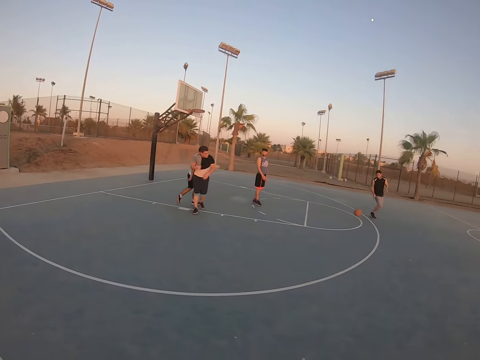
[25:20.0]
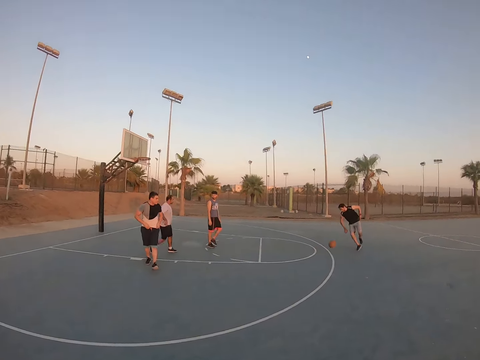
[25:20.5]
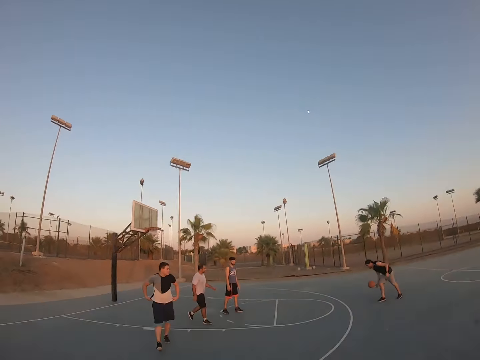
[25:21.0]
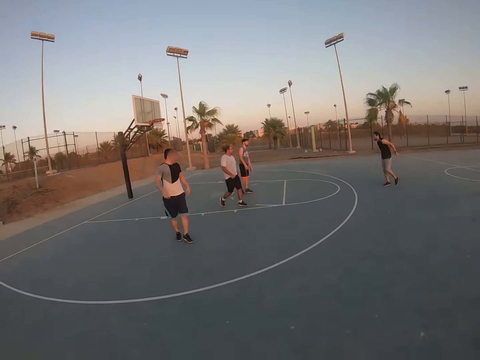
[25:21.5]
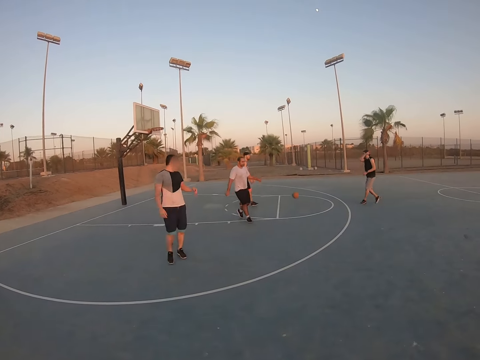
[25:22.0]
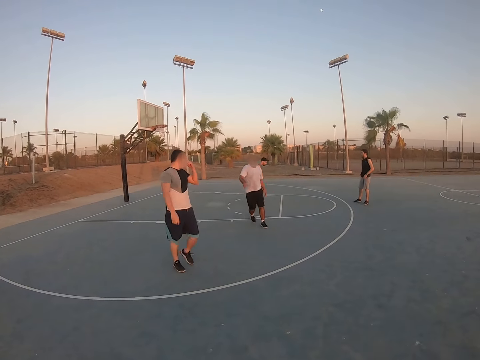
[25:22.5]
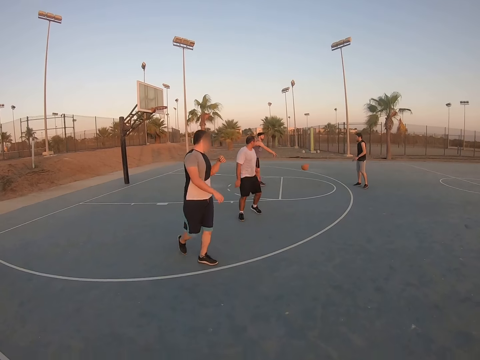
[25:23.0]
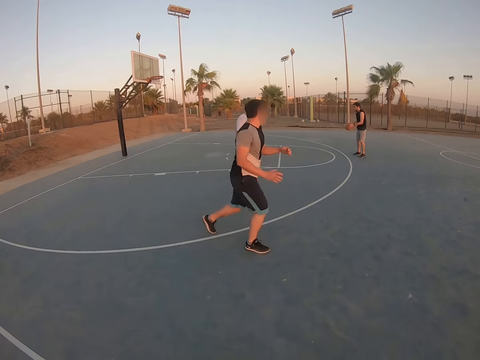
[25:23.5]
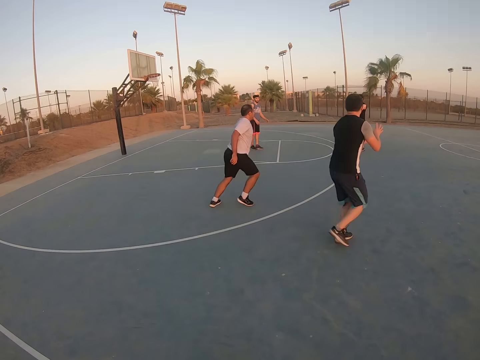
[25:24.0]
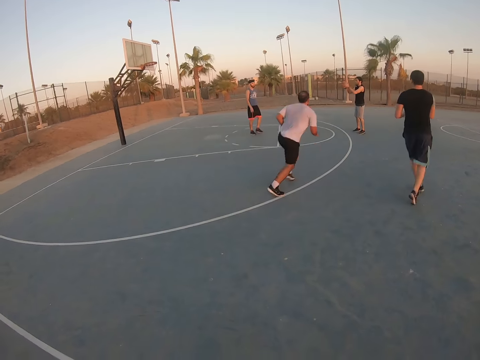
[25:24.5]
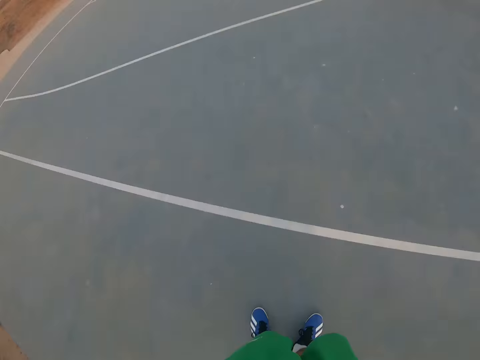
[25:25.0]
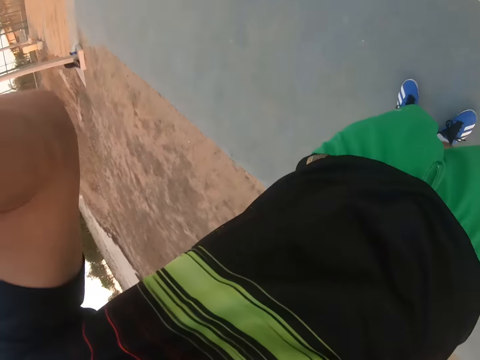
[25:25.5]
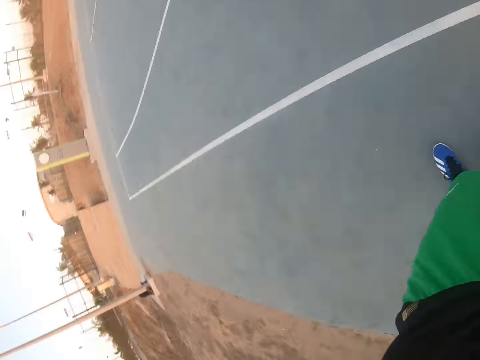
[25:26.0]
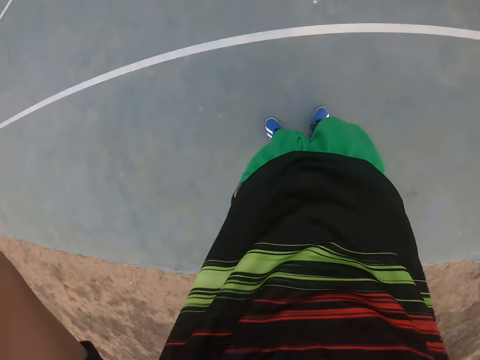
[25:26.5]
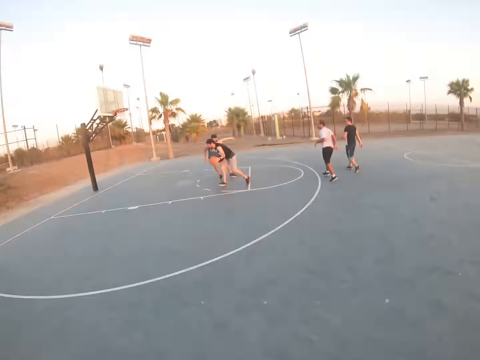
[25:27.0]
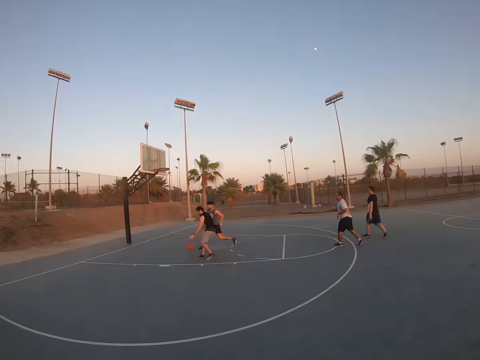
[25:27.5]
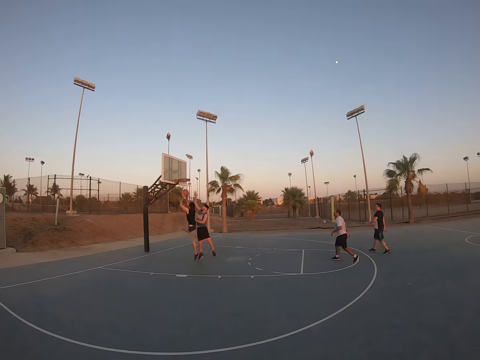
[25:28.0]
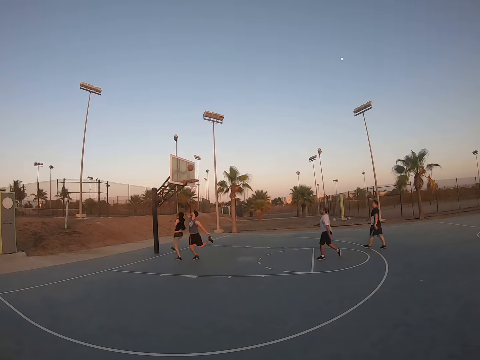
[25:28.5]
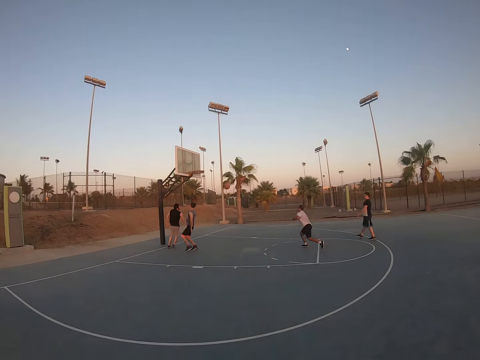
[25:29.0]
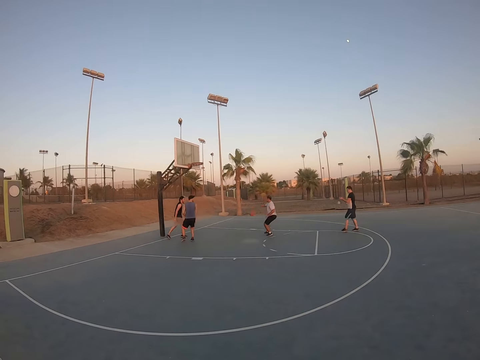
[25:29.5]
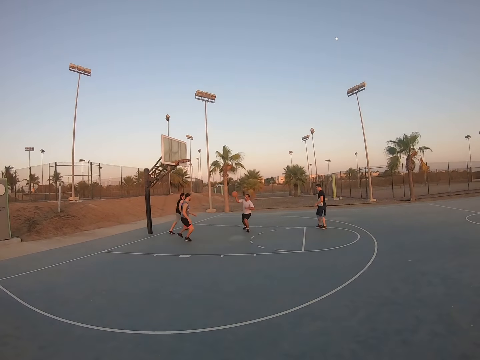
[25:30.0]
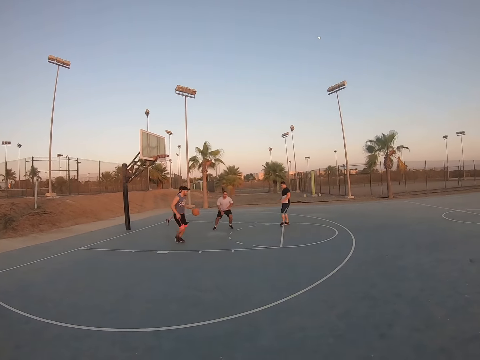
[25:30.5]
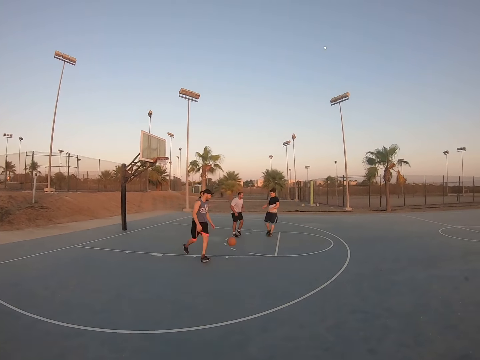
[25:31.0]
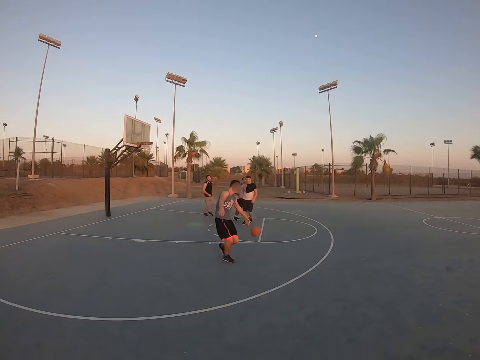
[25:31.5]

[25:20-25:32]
The camera wearer fixes his camera. A man and other men play basketball.

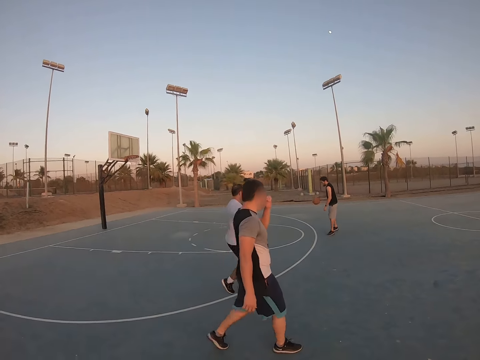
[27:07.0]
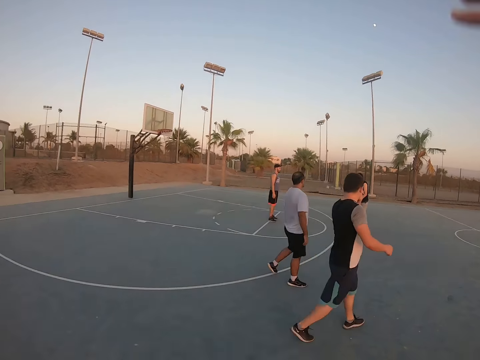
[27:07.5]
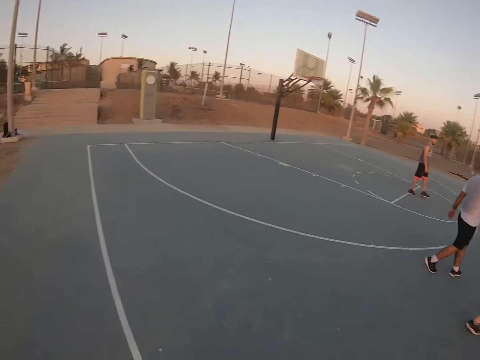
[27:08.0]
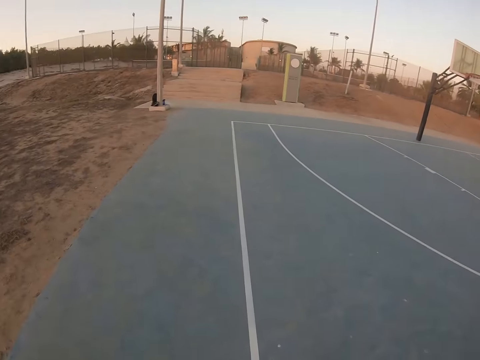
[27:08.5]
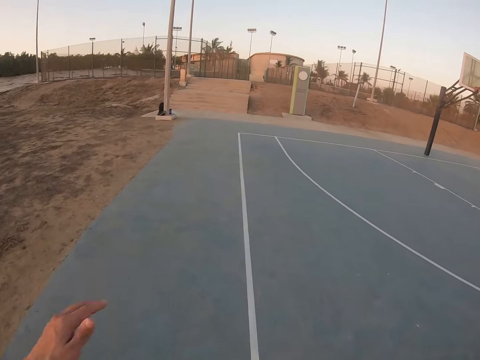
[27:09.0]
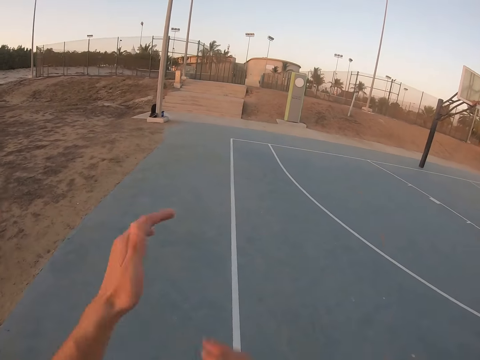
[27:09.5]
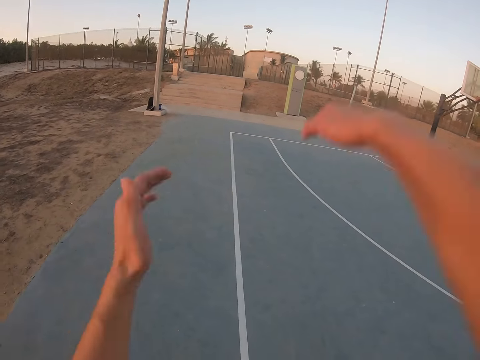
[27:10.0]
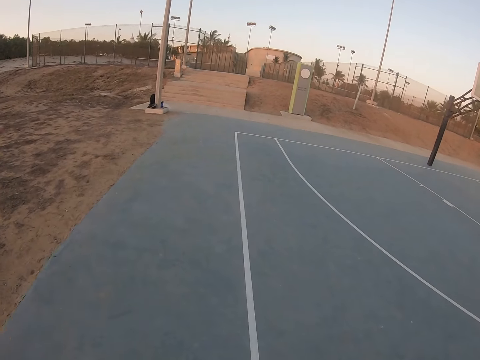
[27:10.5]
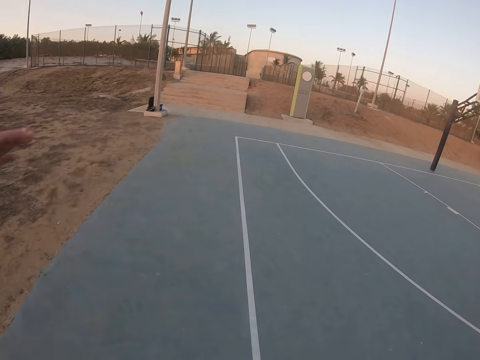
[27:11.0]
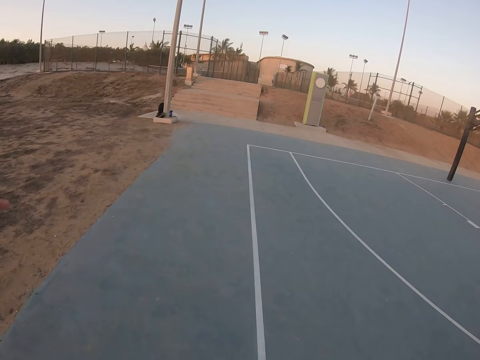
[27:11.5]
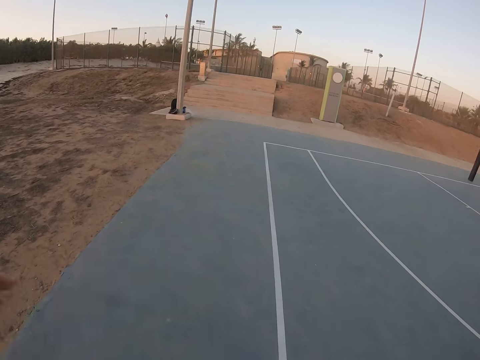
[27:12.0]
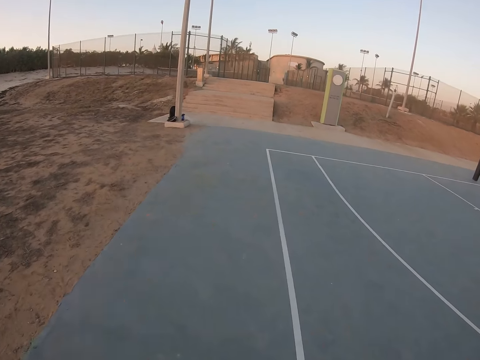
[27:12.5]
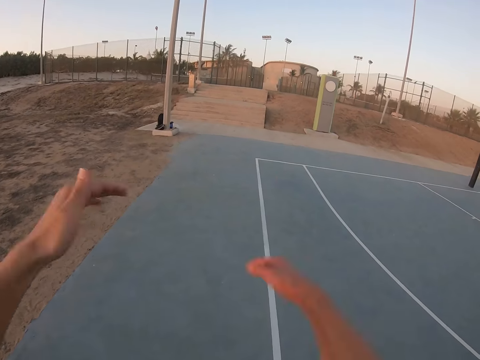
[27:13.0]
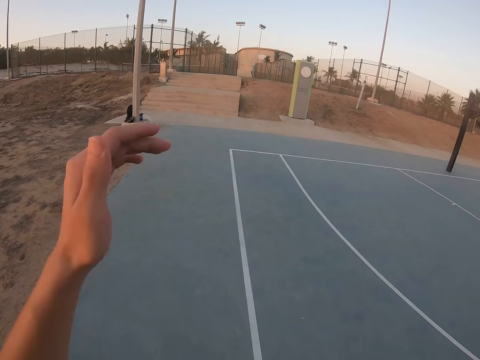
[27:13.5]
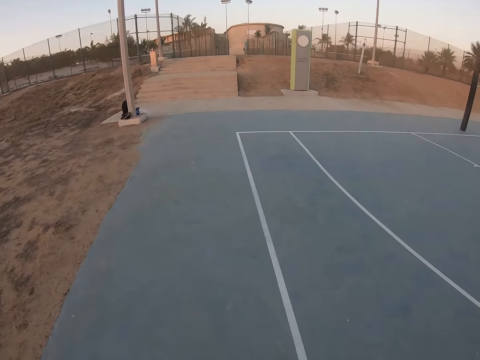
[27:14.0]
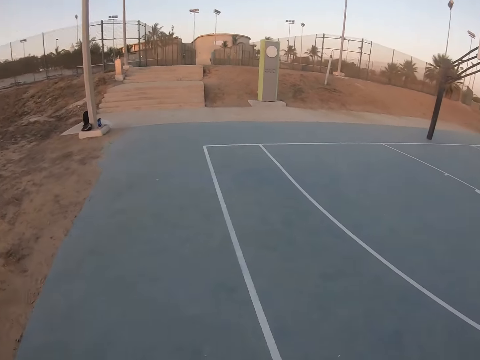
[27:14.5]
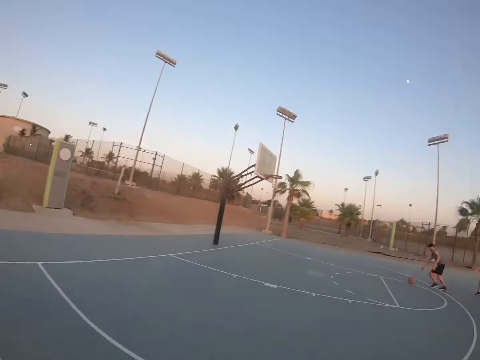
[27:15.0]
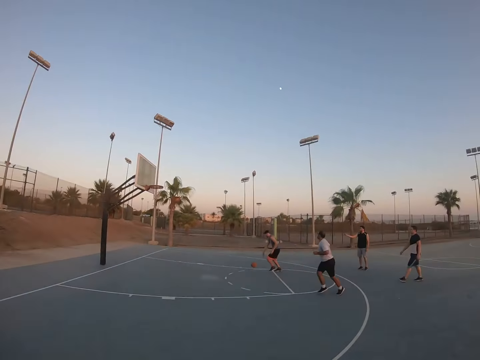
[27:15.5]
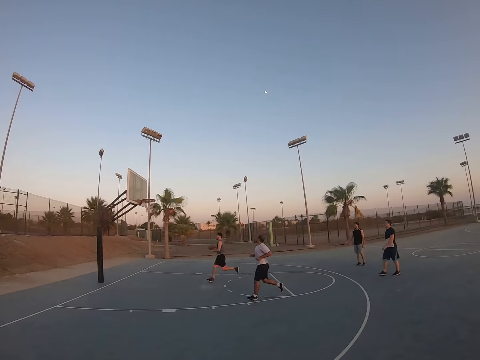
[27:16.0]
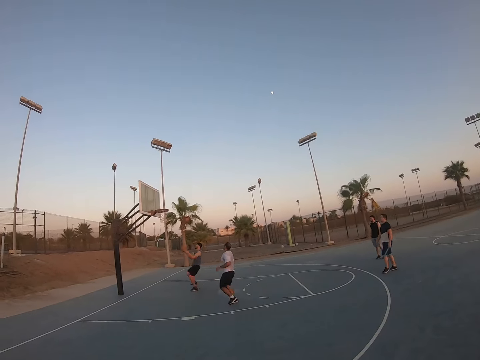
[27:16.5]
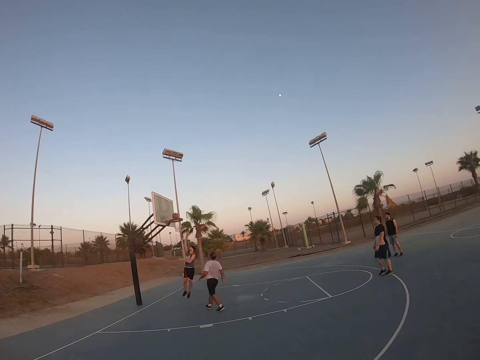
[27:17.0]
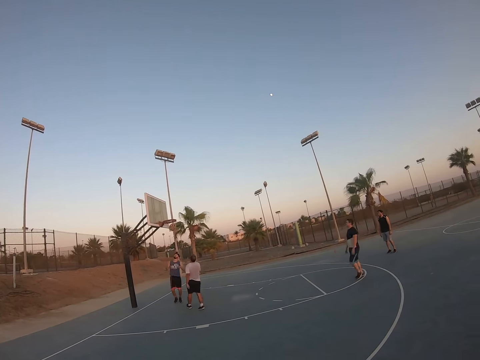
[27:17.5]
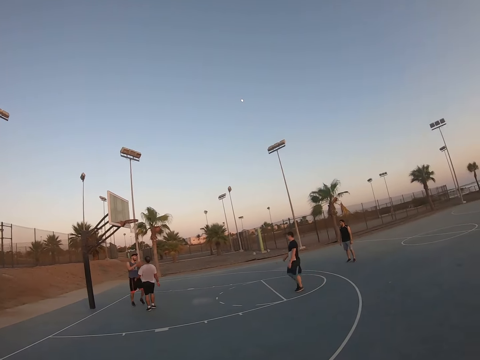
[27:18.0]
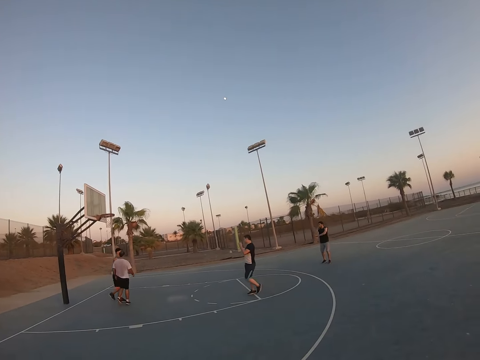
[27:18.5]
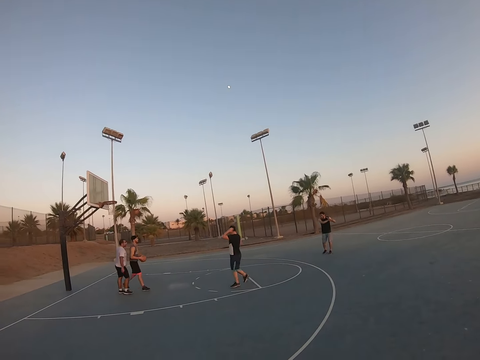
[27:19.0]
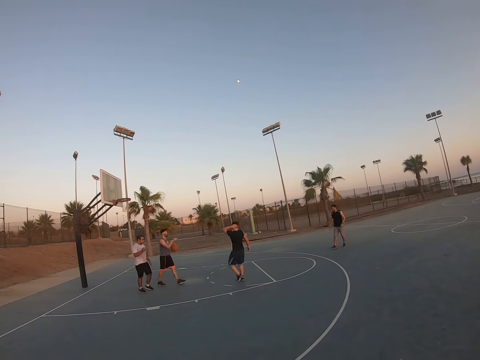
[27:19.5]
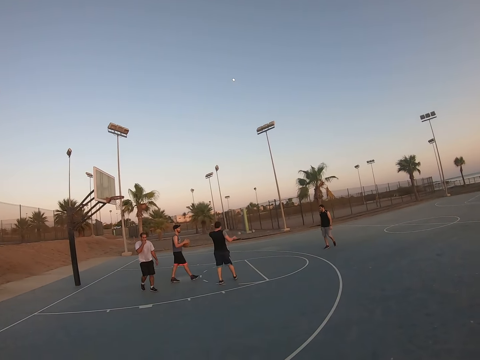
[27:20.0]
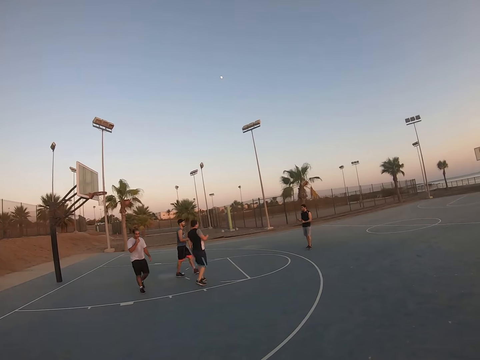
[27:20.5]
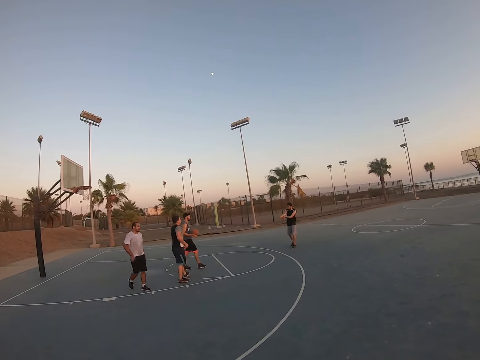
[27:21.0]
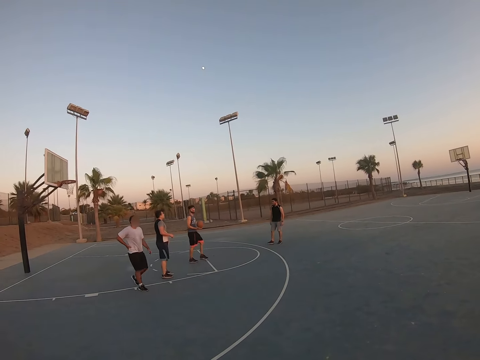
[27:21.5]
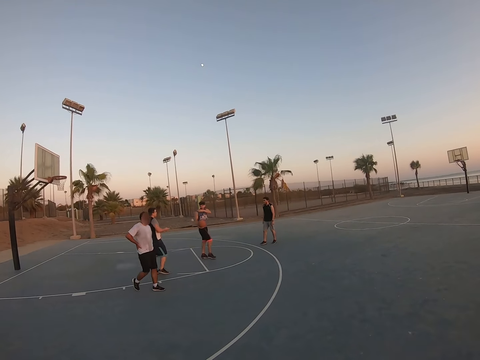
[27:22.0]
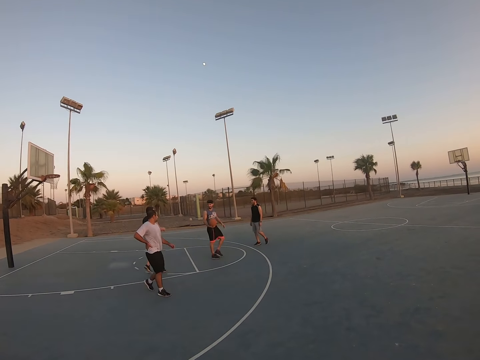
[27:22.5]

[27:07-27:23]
The camera wearer works out. They look at the field. A man throws the ball to the field goal. The camera wearer looks at his friends playing basketball. The man scores, catches the ball, and walks with the ball at his hands.
